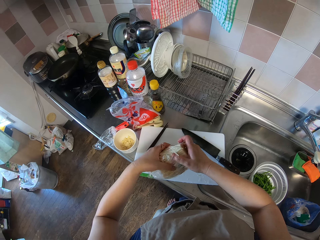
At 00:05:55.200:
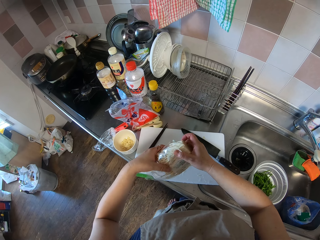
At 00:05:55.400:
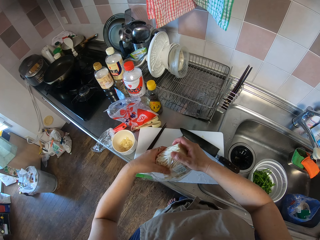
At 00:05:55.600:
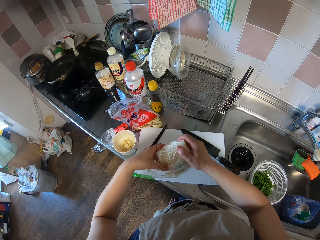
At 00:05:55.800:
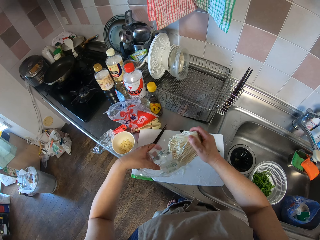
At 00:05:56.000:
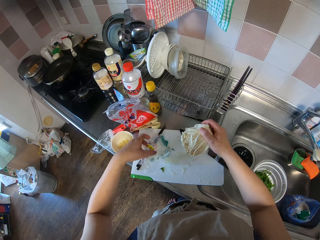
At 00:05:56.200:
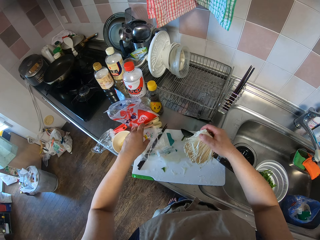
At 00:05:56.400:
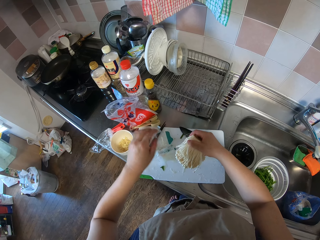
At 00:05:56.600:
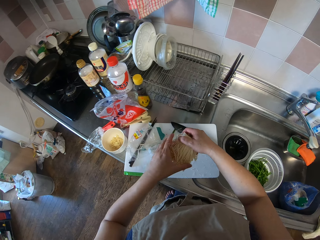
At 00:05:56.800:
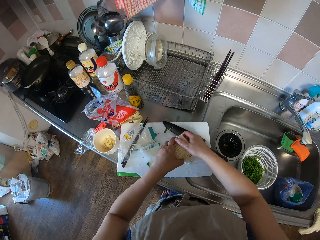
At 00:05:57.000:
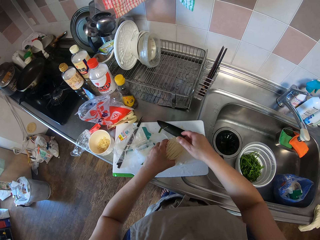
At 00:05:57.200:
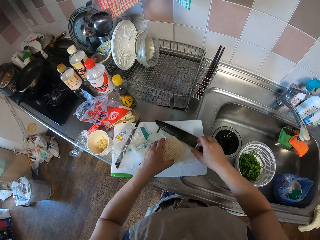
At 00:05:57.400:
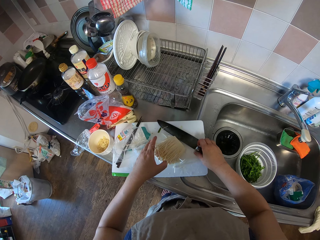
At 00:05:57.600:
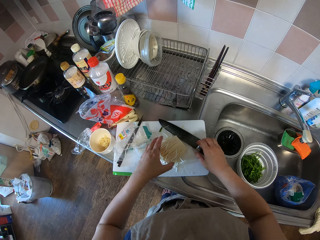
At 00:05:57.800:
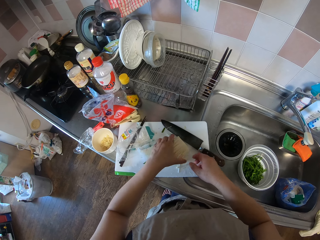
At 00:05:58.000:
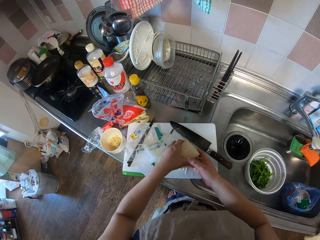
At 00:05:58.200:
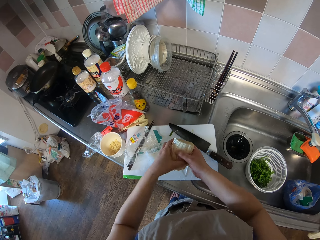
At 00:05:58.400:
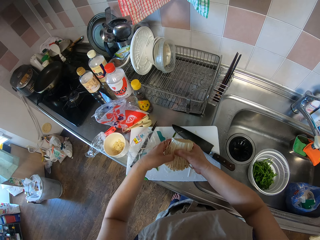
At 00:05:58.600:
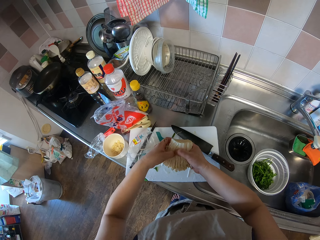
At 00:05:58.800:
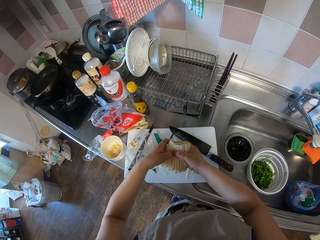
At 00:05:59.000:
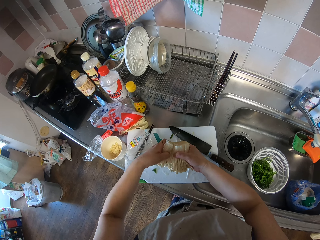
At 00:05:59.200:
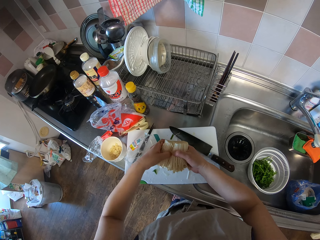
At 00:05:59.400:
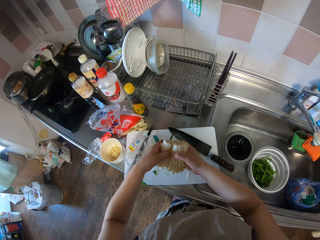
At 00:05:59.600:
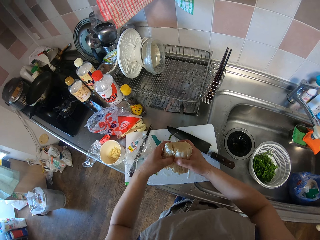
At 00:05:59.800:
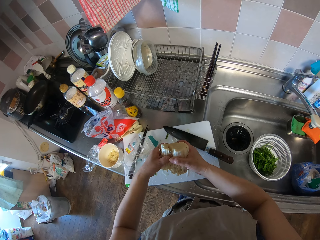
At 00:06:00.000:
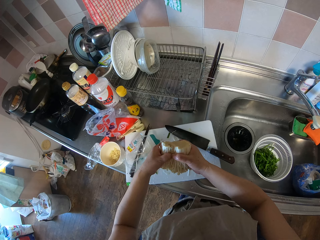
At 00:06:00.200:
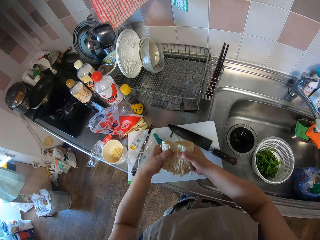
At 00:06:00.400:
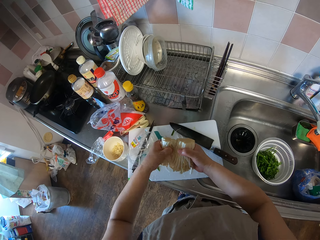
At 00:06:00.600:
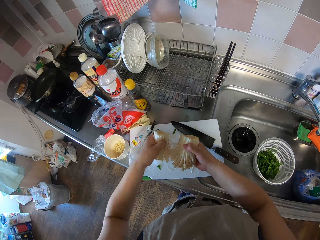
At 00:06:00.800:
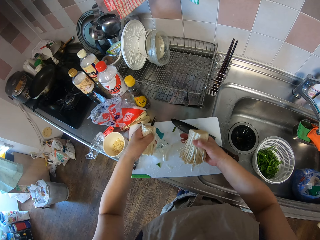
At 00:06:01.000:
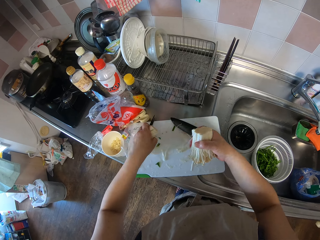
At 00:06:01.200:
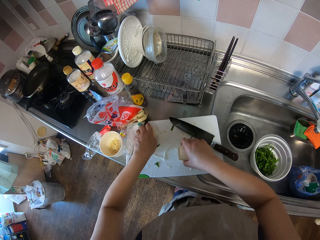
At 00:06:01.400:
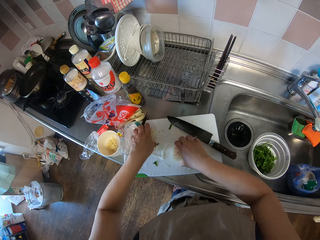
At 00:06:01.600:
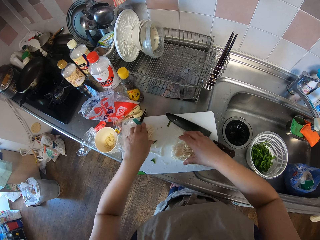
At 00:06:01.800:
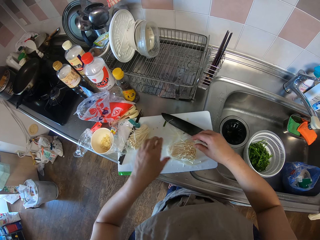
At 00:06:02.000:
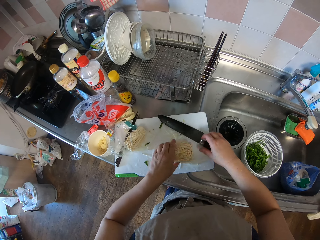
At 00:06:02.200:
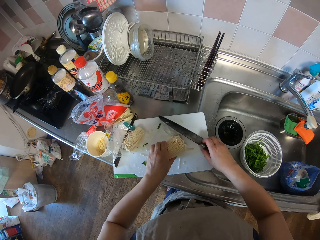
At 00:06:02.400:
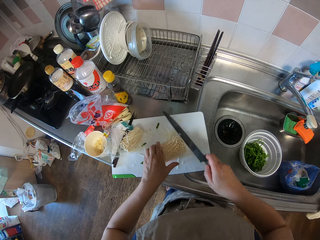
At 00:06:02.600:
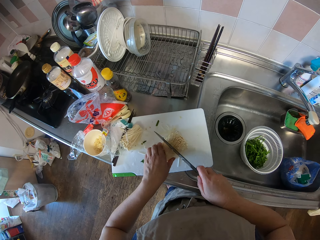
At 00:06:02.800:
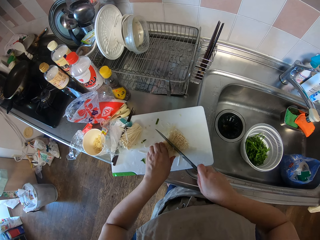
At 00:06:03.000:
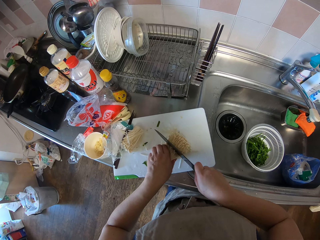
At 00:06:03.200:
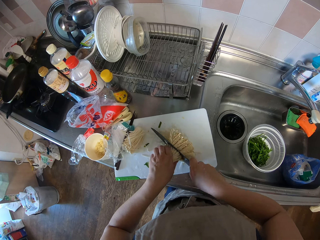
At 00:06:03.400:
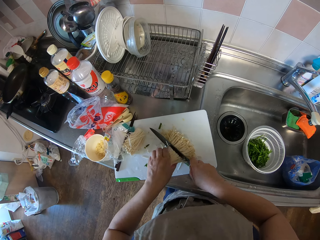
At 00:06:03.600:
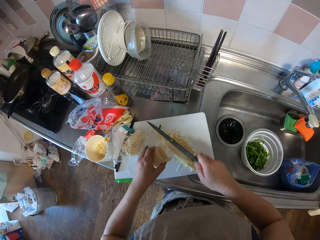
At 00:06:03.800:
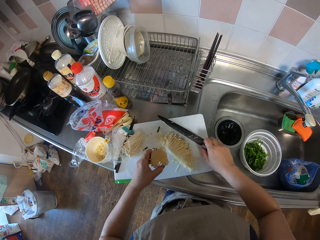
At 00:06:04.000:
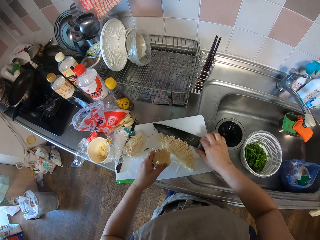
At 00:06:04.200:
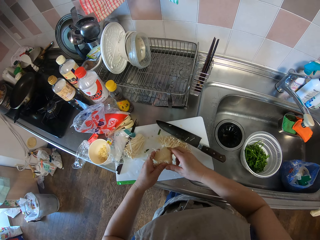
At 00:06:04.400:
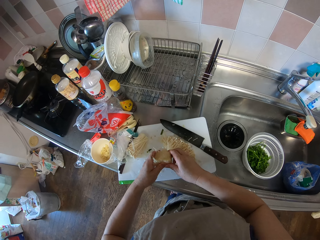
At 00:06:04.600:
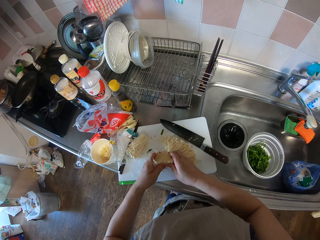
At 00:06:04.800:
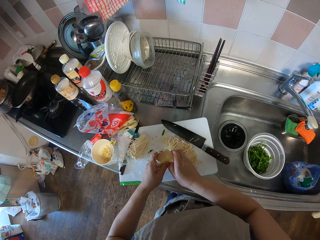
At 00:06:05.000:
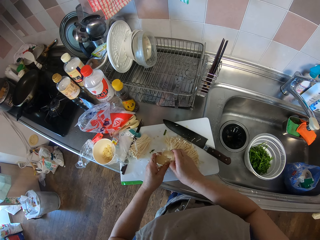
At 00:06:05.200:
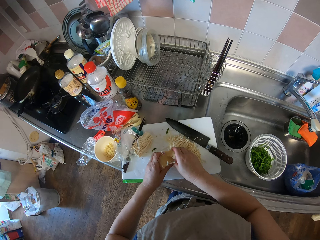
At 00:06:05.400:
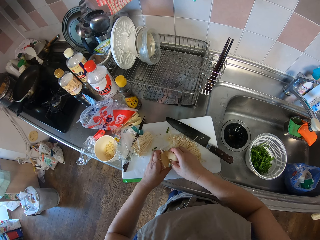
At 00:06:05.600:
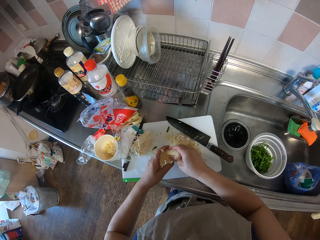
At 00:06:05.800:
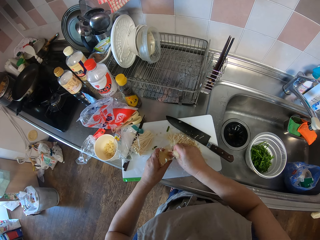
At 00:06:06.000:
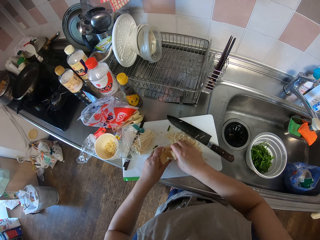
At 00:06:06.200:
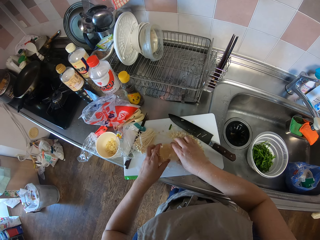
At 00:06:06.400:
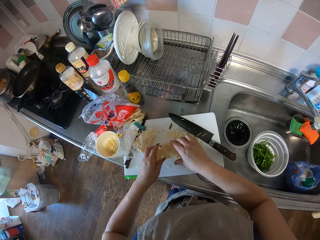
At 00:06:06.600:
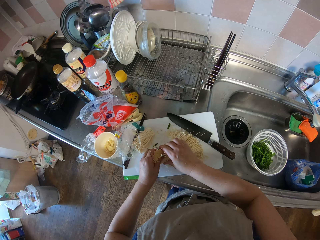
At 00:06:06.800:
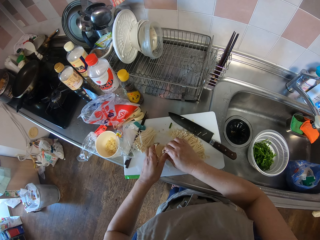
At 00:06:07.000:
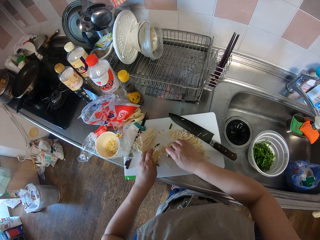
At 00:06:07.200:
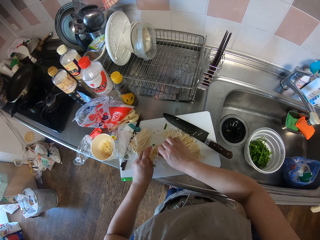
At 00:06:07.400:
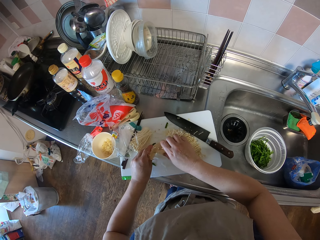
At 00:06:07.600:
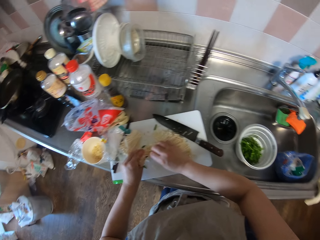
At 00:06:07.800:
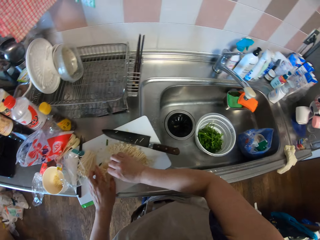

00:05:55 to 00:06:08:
The camera wearer puts the enoki mushrooms or noodles on the cutting board. They break the enoki mushroom. They put down the enoki mushroom. They pick up the knife. They cut the enoki mushroom using the knife. They break the enoki mushroom.

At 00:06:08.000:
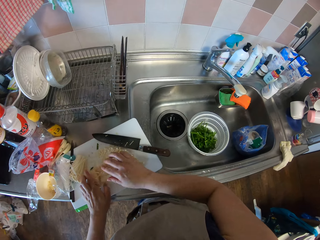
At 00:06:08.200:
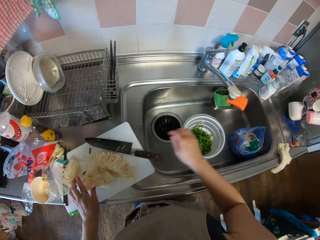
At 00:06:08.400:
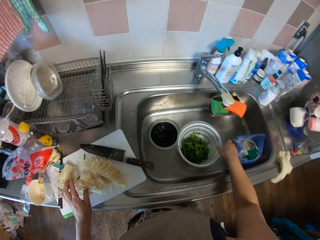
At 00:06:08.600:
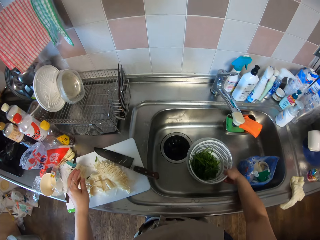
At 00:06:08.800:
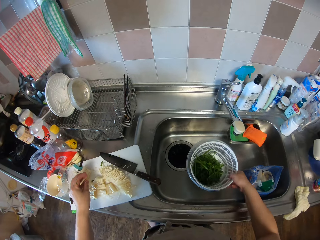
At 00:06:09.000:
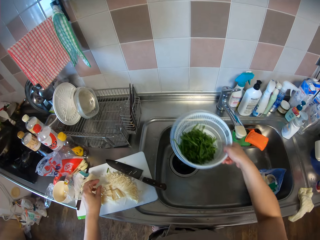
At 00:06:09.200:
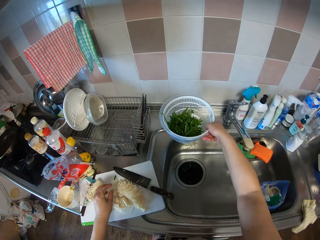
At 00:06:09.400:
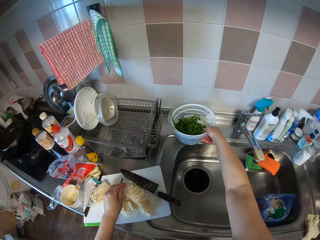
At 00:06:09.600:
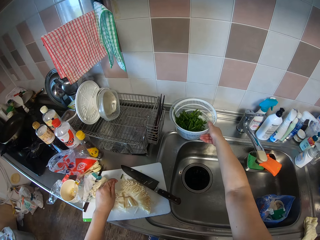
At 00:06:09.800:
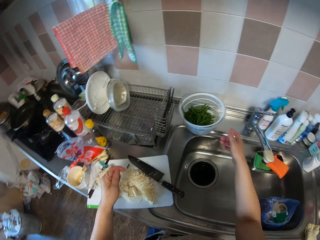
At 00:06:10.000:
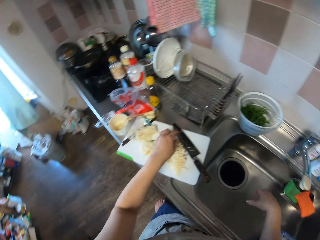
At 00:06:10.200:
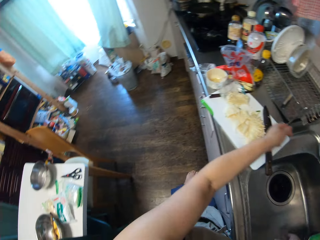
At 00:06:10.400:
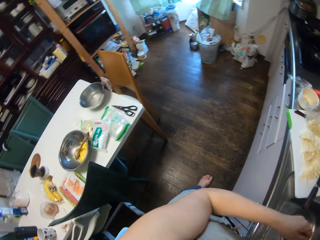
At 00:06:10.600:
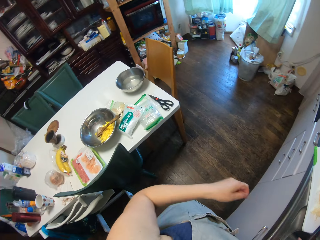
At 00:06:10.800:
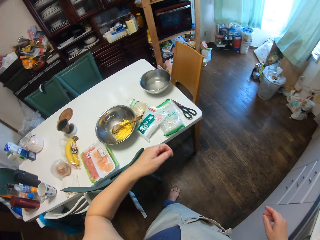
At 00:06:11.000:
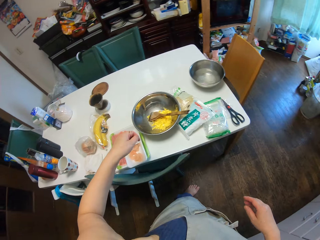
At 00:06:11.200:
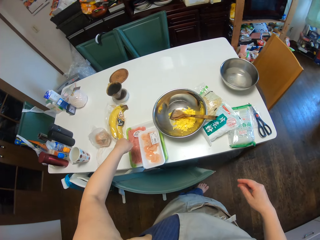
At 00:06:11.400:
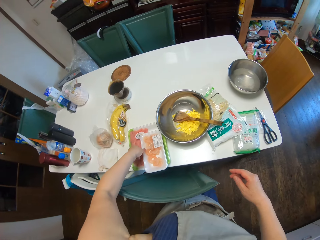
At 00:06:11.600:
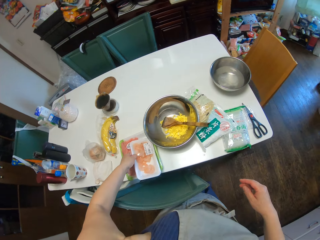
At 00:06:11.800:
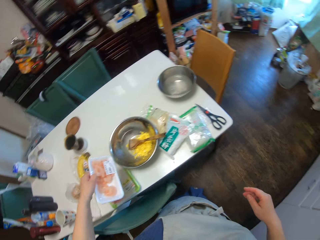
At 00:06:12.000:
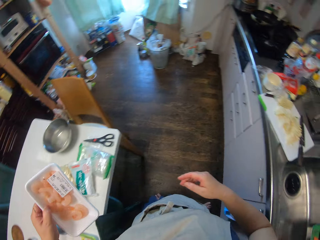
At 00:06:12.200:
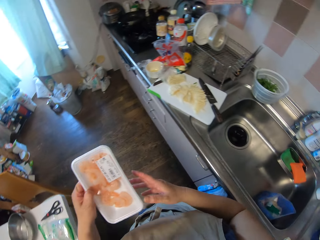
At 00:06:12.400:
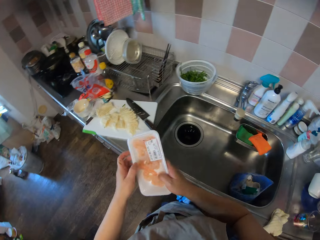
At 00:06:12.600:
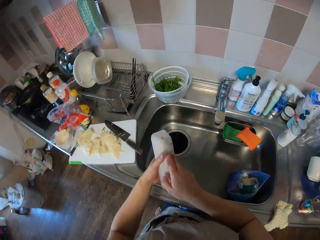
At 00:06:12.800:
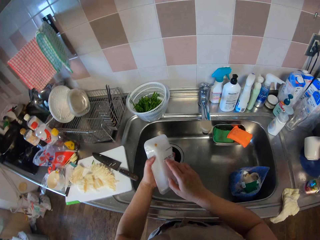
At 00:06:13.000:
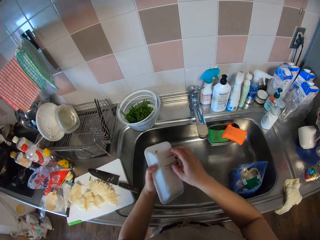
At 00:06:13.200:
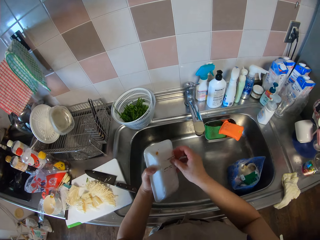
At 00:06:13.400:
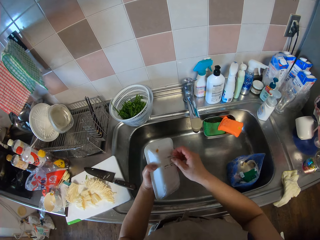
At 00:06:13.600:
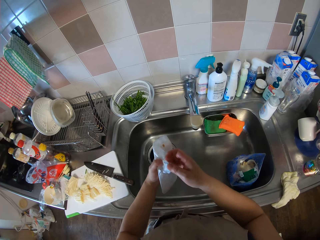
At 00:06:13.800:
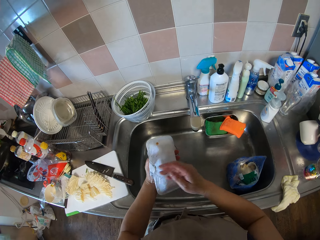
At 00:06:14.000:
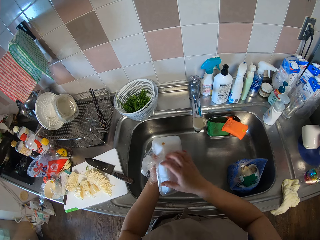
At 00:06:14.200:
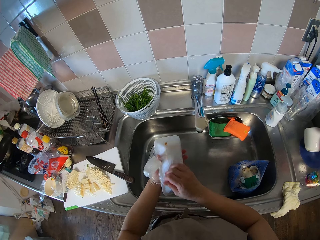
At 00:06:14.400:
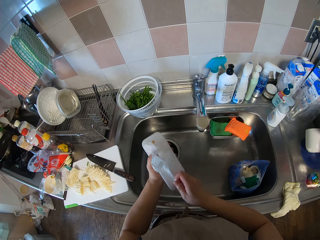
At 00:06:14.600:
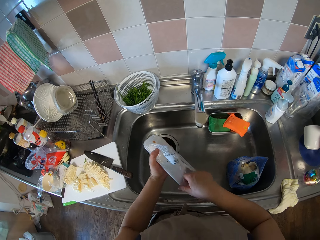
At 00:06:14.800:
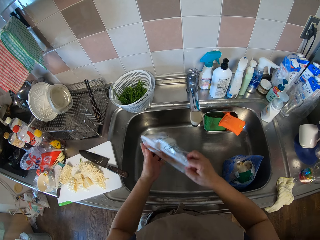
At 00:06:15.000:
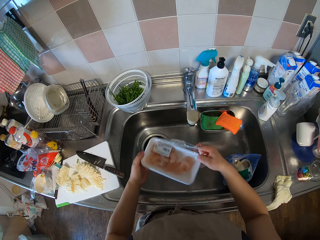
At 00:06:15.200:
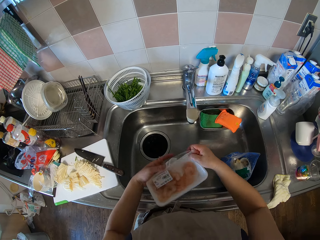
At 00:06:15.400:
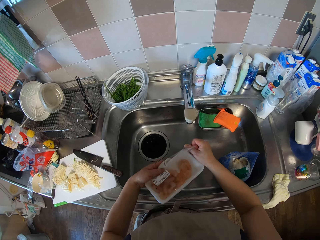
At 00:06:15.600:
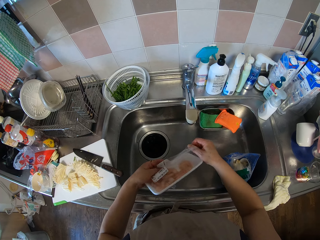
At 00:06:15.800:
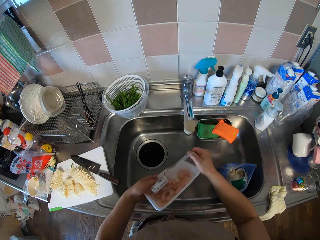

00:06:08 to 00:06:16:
The camera wearer holds the vegetable dish and picks up the bowl of vegetables from the sink. They move the vegetable dish and drop the bowl of vegetables on the edge of the sink. They turn towards the table. They pick up a pack of prawns. They tear off the nylon on the pack of prawns.
